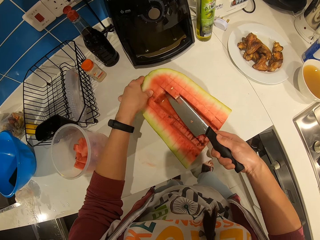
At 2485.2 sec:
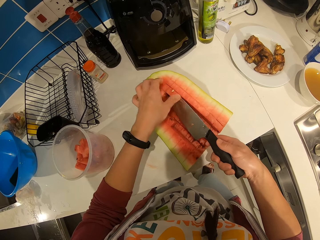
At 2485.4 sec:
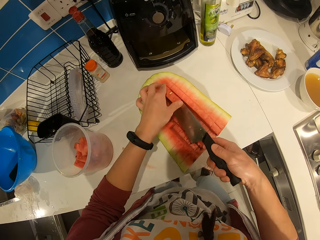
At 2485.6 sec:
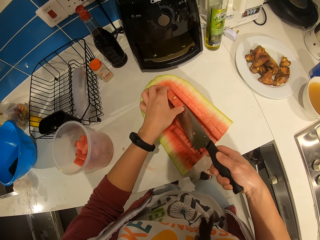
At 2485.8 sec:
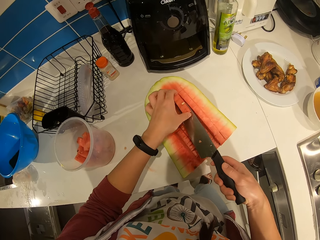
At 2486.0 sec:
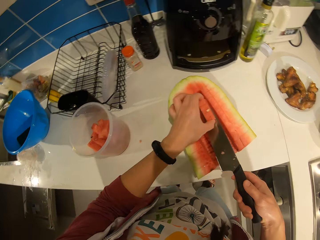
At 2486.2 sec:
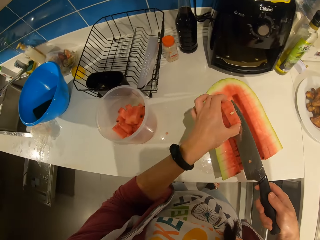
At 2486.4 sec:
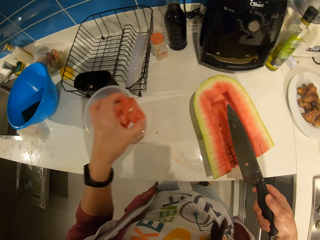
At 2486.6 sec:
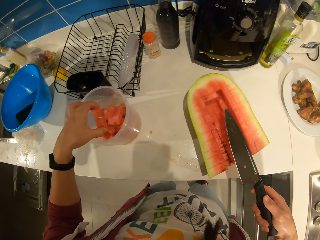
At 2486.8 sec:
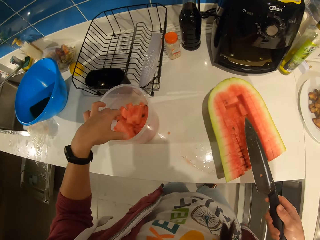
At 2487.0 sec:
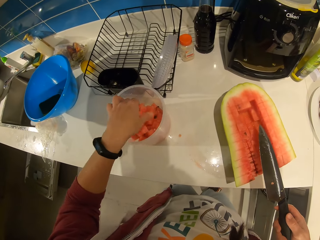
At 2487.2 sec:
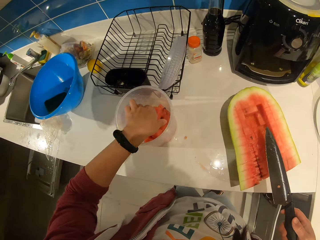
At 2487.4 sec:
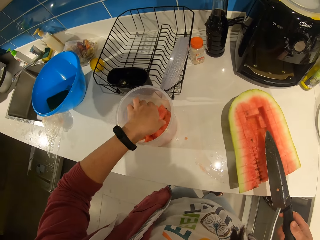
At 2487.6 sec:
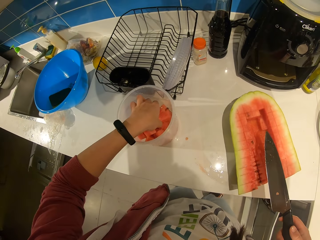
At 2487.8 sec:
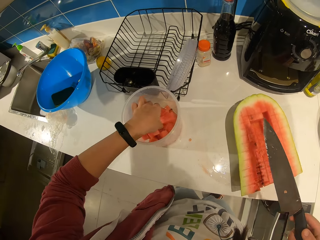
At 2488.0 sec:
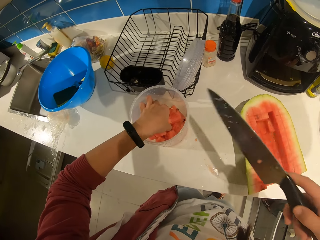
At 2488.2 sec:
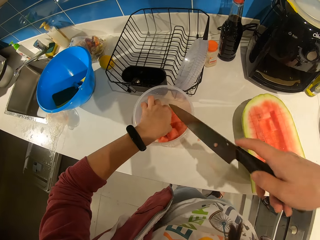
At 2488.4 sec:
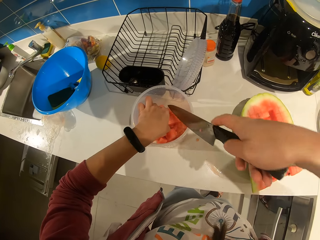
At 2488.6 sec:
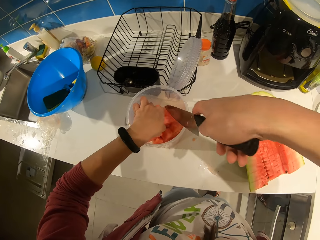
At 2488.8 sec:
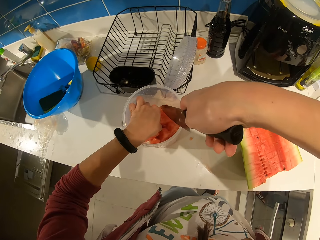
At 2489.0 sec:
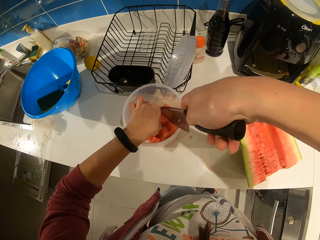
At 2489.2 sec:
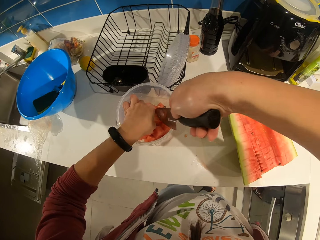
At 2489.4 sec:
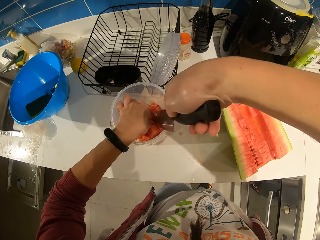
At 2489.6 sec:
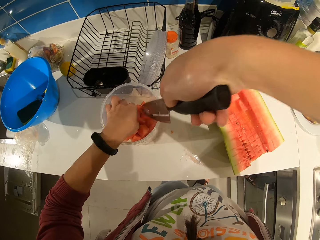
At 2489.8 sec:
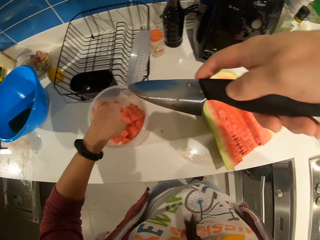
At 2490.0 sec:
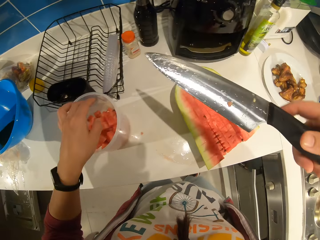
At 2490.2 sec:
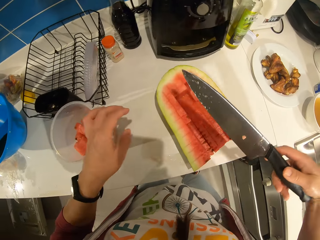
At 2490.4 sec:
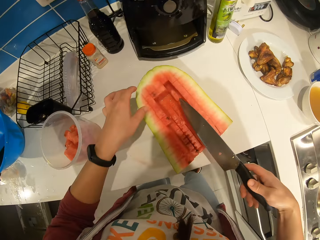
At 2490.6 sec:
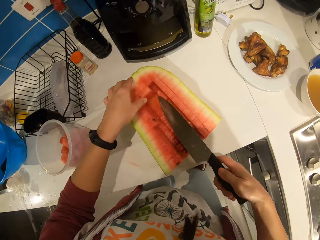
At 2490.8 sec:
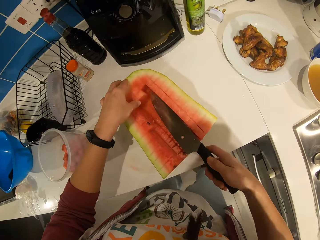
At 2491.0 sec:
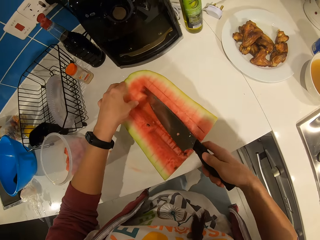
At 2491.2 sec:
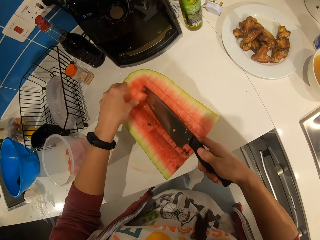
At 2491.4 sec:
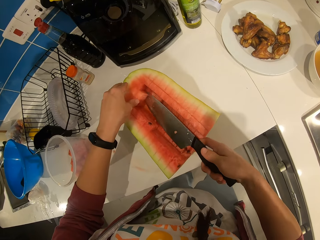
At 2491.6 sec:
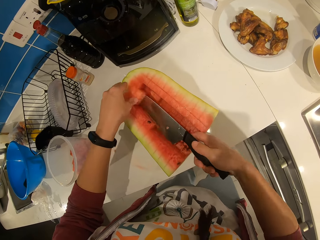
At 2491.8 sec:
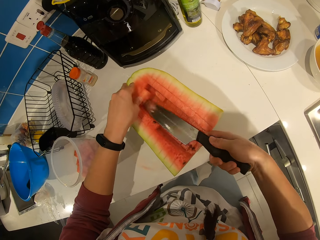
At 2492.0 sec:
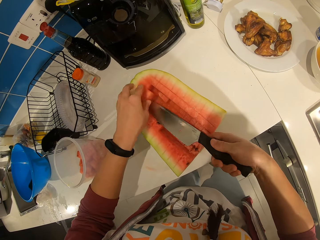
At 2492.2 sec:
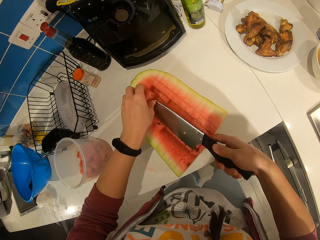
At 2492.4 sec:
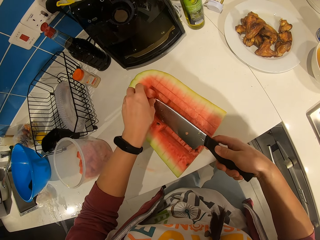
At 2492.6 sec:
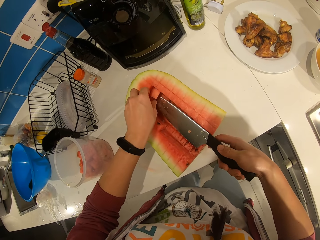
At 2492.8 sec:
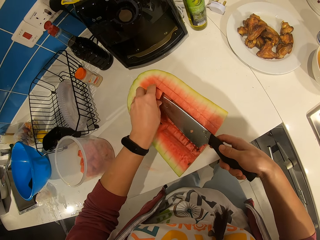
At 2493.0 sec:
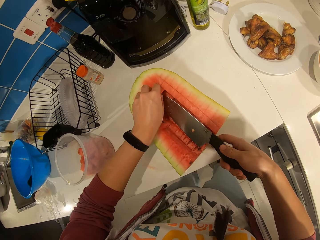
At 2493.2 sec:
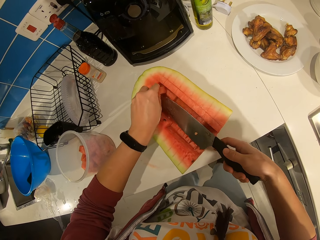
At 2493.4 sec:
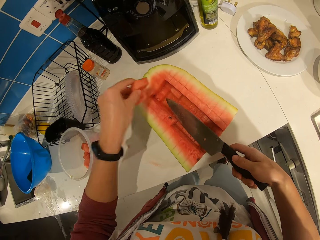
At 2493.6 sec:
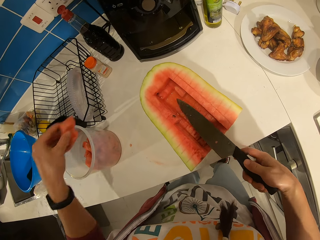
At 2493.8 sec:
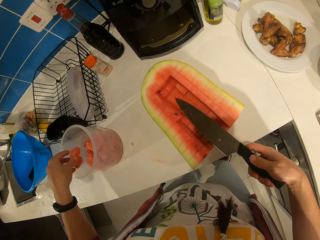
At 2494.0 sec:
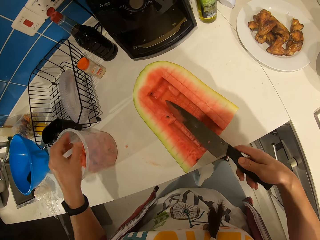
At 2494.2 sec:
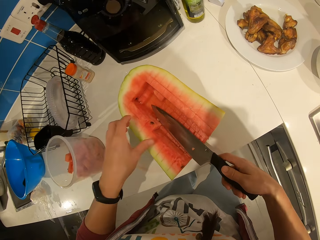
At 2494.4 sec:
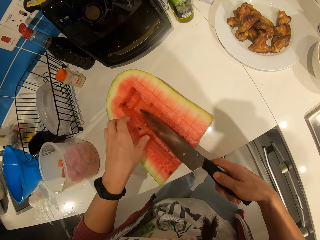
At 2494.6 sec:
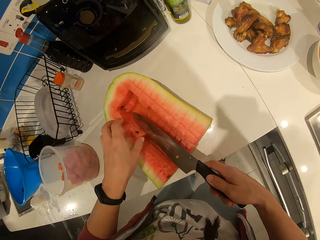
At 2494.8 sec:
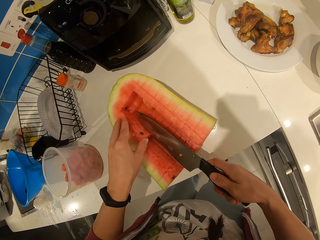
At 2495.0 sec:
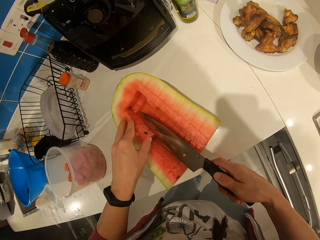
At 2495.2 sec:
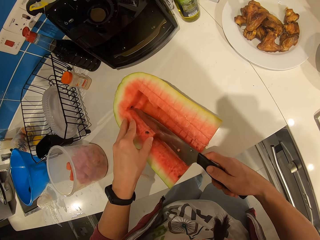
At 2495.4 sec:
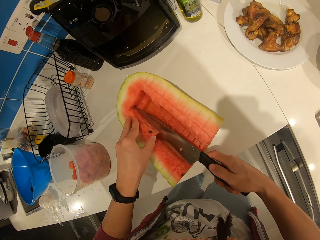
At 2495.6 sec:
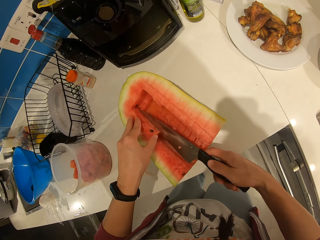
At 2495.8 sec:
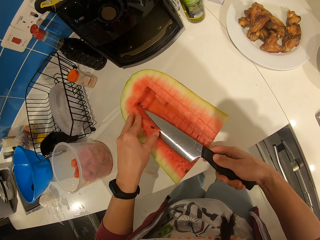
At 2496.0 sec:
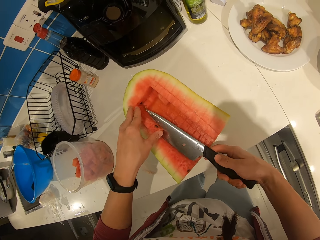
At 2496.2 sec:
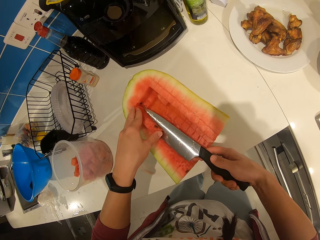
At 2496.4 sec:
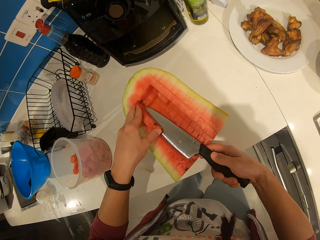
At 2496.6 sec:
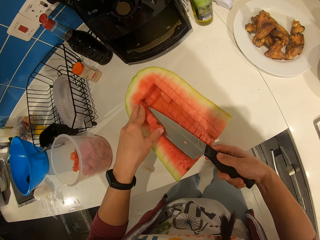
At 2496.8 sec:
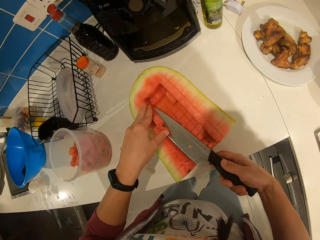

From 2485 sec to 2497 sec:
The camera wearer picks up the pieces of watermelon. He puts the pieces of watermelon in the plastic container. He picks up pieces of watermelon with his hand from the container. He holds the knife. He cuts the watermelon in the container with the knife. He holds the knife. He drops the watermelon inside the plastic container. He cuts through the watermelon with the knife. He picks up the piece of watermelon and puts the piece of watermelon in the plastic container. He cuts through the watermelon with the knife.

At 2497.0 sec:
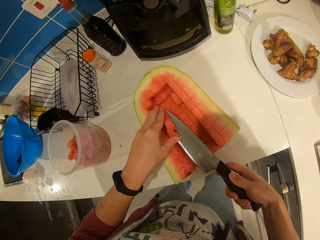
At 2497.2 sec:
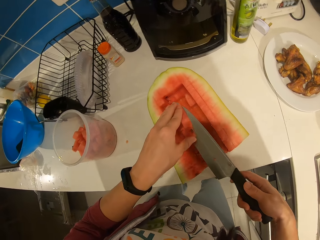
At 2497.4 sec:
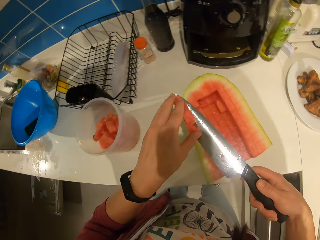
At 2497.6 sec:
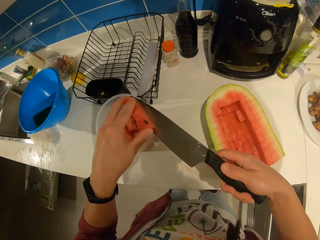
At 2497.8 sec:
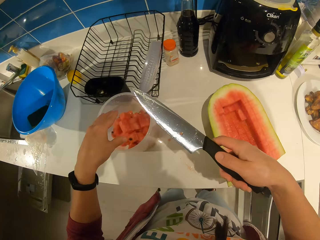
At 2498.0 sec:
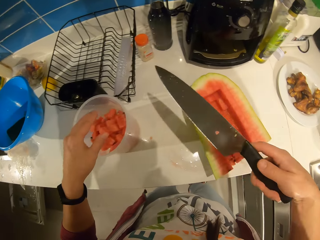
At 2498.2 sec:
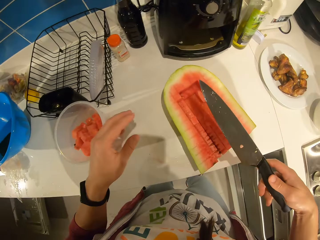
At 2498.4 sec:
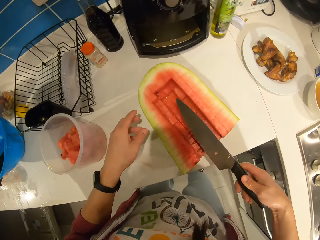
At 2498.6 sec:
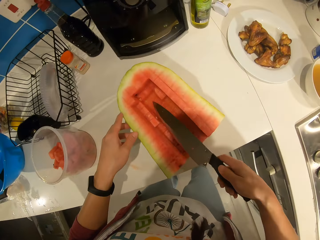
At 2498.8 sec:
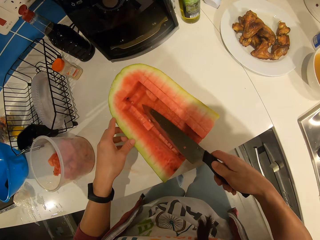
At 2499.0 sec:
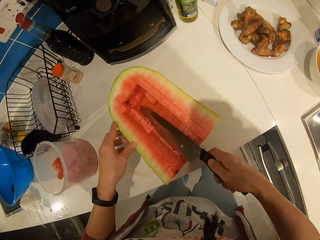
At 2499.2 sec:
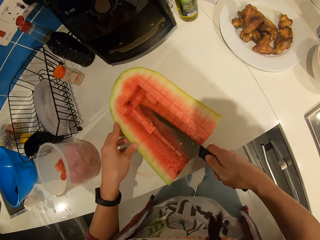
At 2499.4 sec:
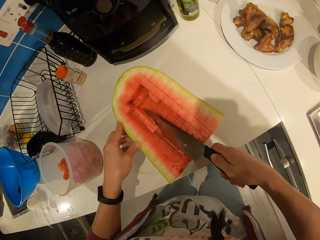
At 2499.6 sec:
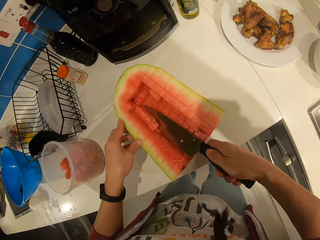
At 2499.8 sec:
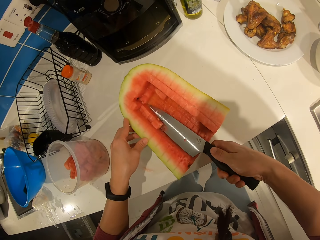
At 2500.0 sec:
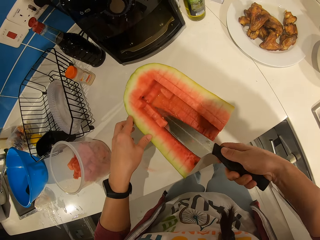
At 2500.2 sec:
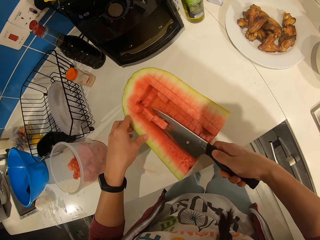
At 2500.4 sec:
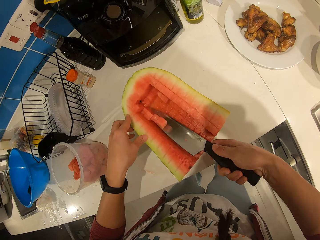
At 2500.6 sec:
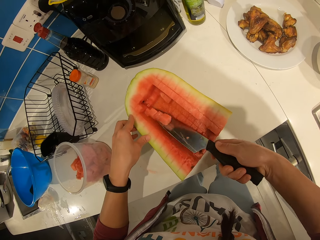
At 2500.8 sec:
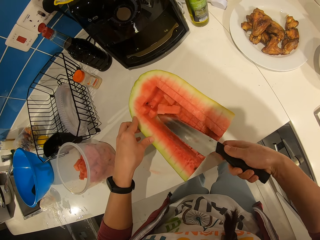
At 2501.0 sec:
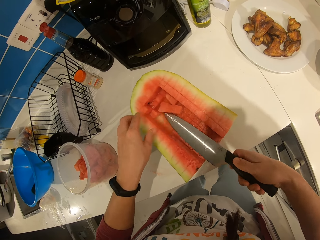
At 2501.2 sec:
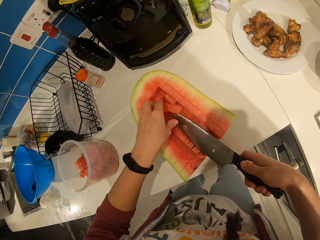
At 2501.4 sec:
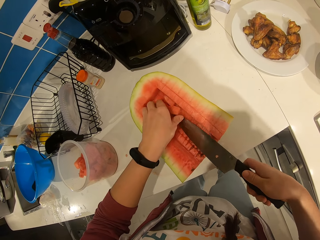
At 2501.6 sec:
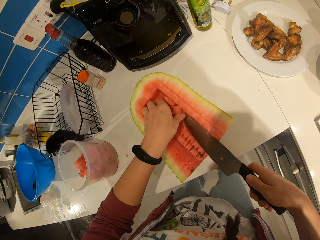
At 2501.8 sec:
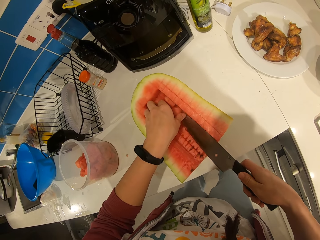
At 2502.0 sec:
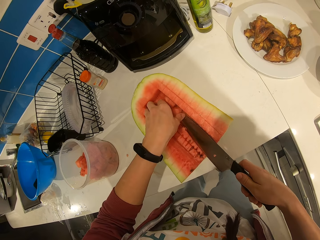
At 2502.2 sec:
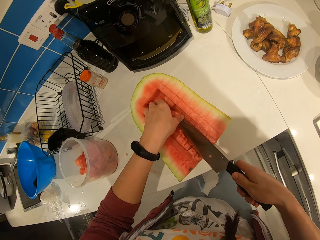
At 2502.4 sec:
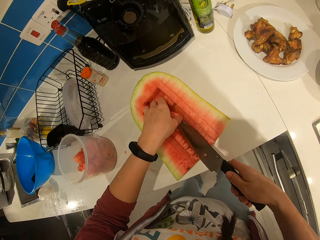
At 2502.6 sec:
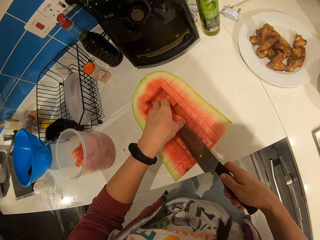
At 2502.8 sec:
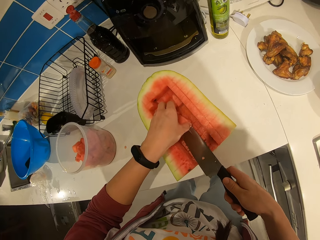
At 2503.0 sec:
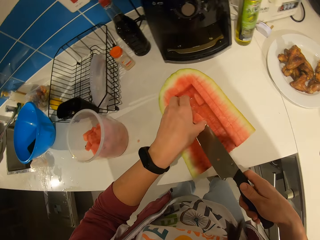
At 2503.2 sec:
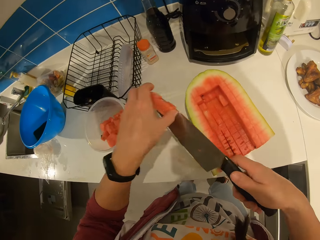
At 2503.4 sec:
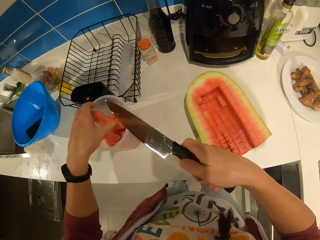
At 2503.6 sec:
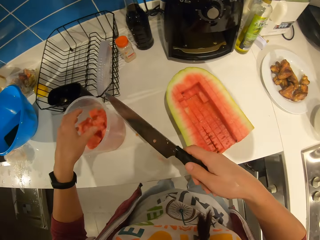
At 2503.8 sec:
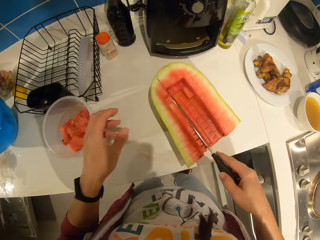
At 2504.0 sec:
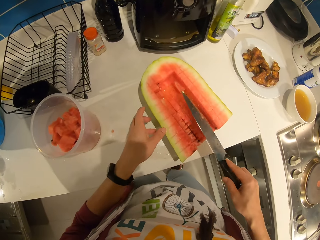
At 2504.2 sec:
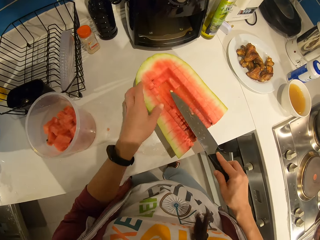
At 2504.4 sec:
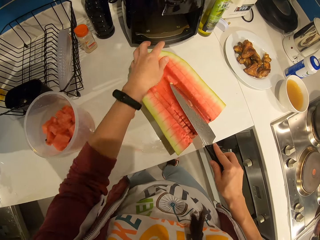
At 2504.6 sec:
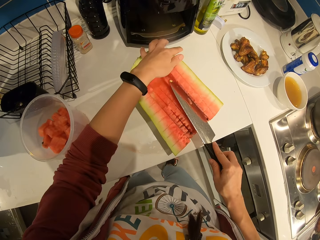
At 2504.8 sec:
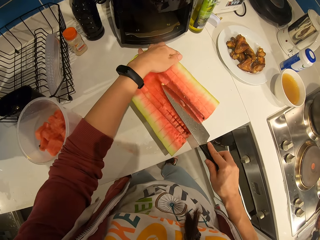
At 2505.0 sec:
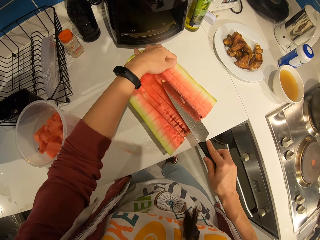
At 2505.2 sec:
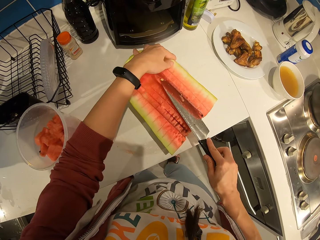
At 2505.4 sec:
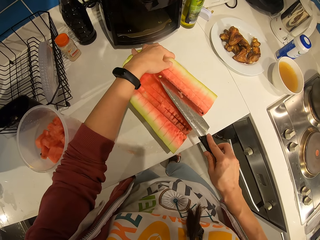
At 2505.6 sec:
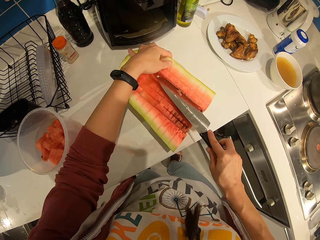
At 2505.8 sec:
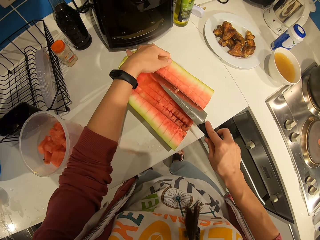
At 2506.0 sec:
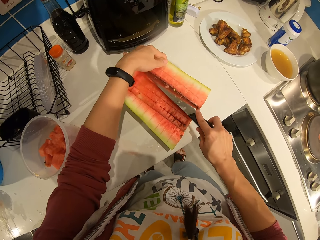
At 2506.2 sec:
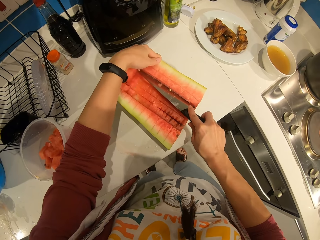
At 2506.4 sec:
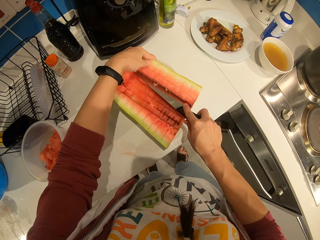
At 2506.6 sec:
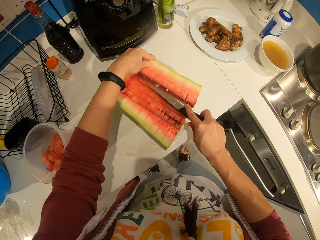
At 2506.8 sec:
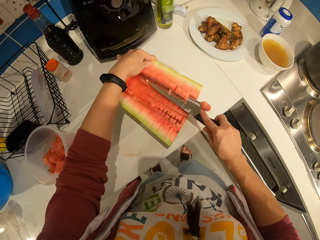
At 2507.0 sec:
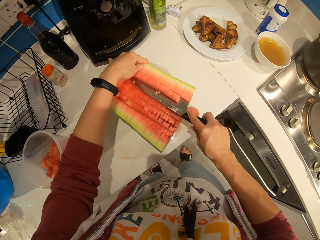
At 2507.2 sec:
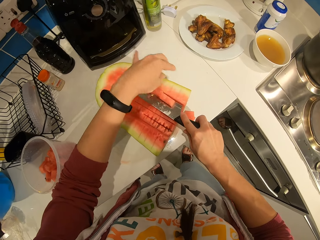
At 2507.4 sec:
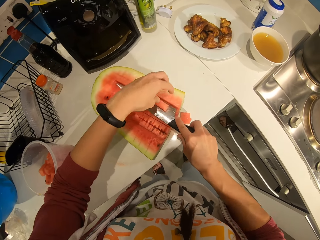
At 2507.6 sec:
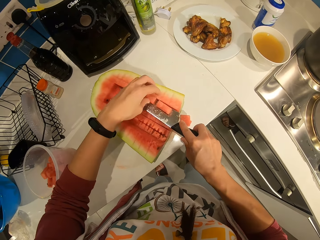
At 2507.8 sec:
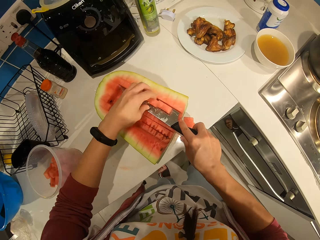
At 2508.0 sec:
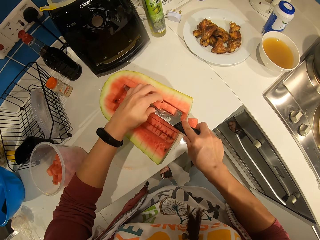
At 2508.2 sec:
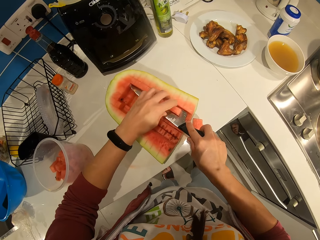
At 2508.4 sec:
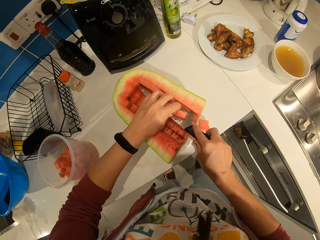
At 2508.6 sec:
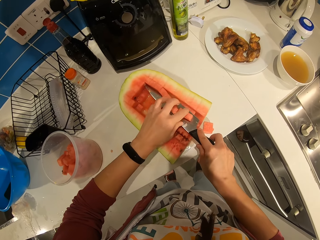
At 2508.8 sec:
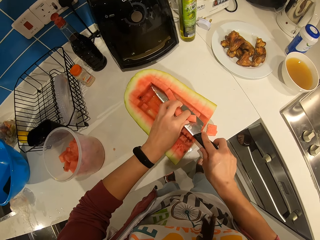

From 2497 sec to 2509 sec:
The camera wearer picks the pieces of watermelon. They put the pieces of watermelon in the plastic container. They cut through the watermelon with the knife. They pick the pieces of watermelon and put the pieces of watermelon in the plastic container. They cut through the watermelon with the knife.
